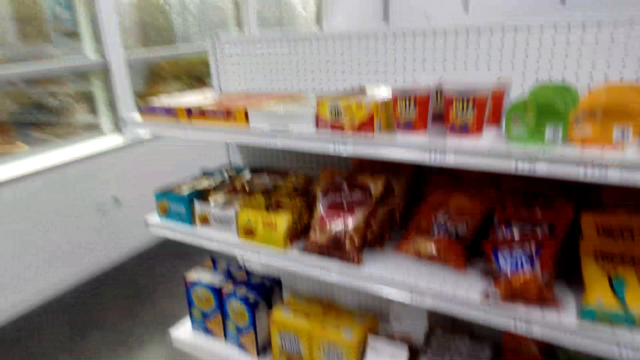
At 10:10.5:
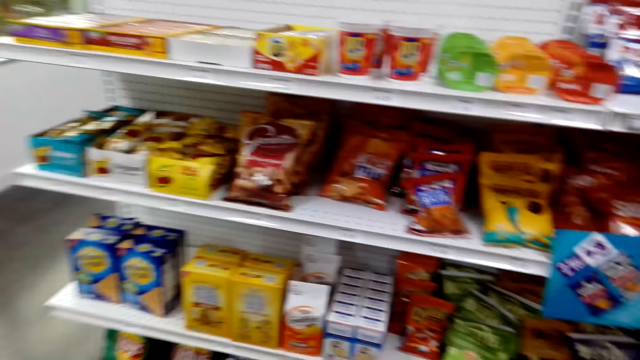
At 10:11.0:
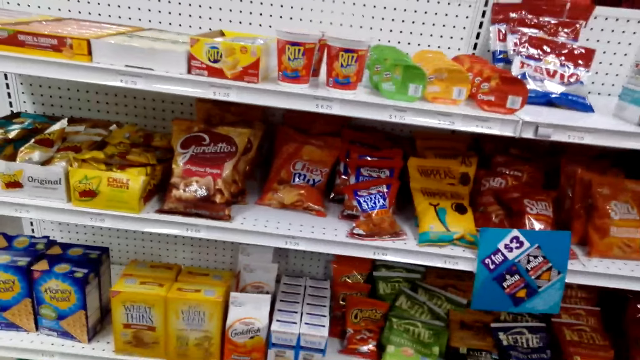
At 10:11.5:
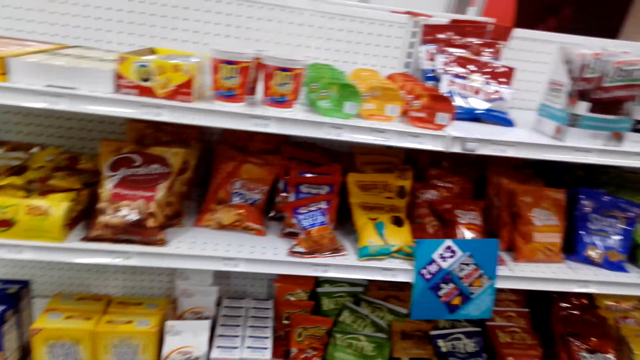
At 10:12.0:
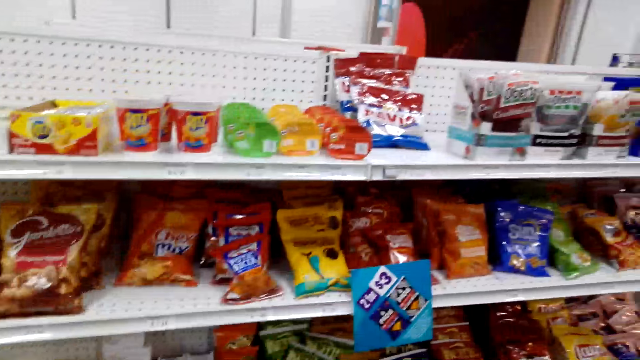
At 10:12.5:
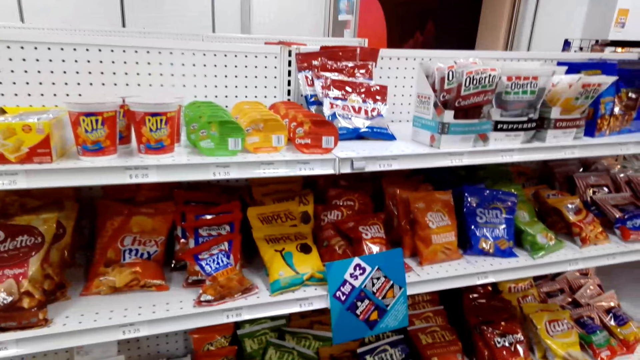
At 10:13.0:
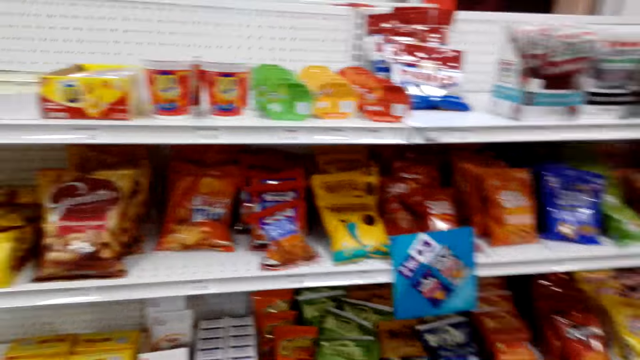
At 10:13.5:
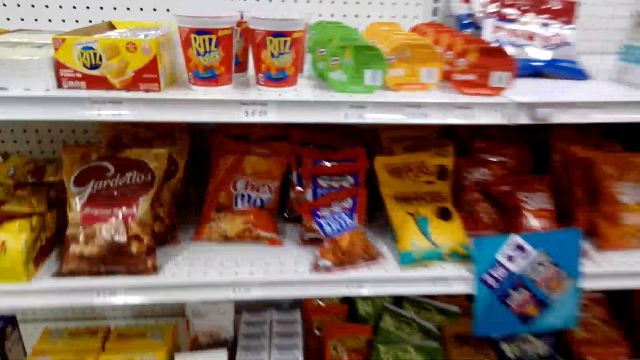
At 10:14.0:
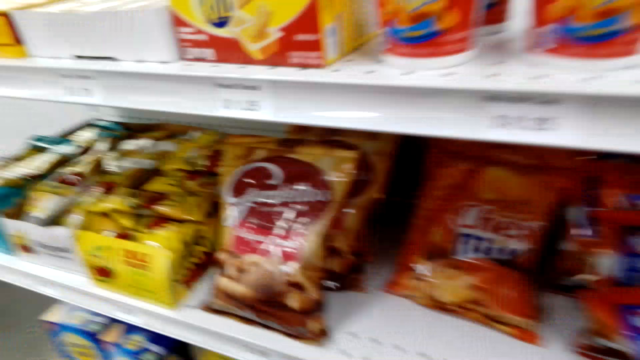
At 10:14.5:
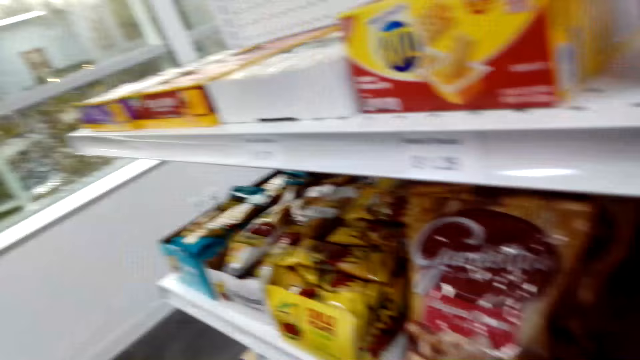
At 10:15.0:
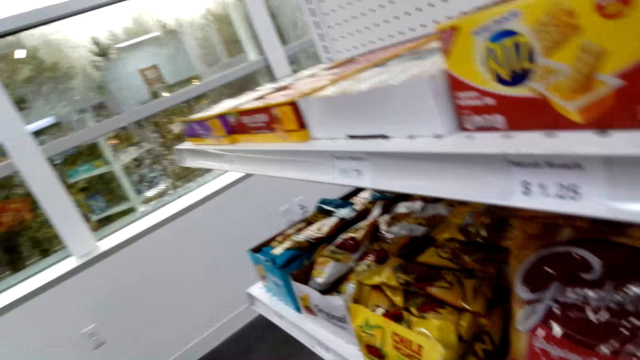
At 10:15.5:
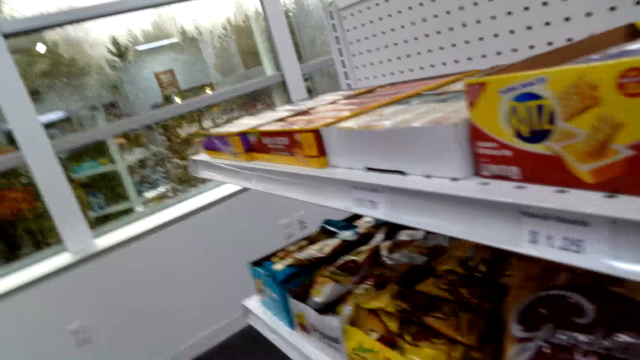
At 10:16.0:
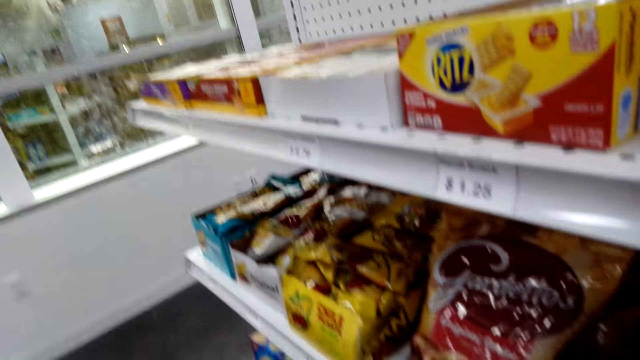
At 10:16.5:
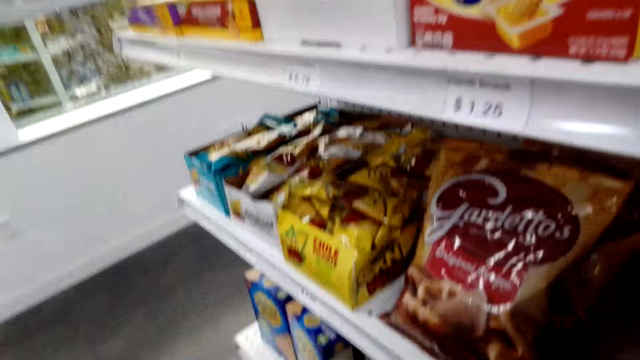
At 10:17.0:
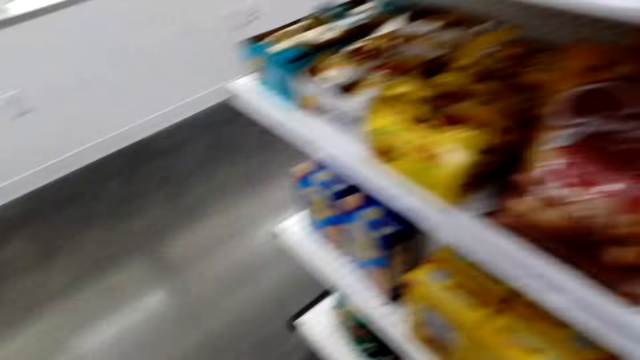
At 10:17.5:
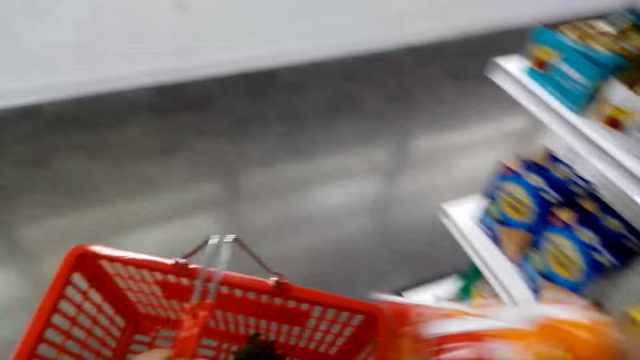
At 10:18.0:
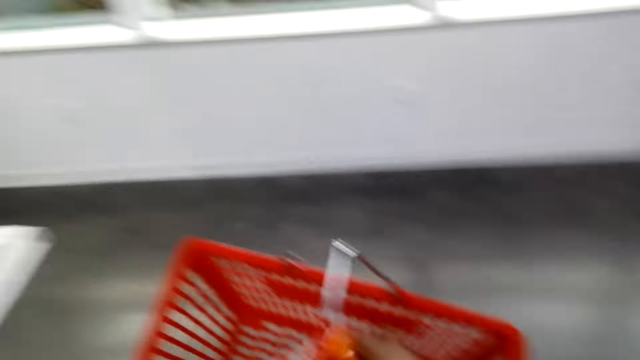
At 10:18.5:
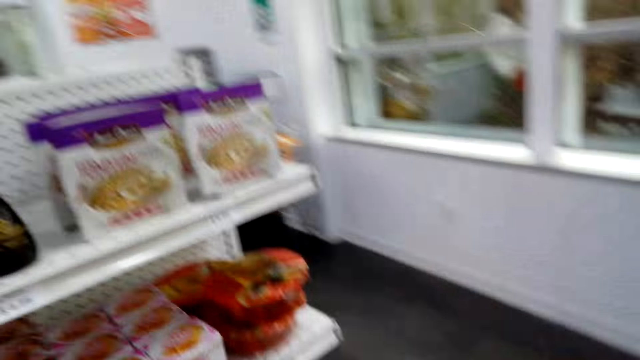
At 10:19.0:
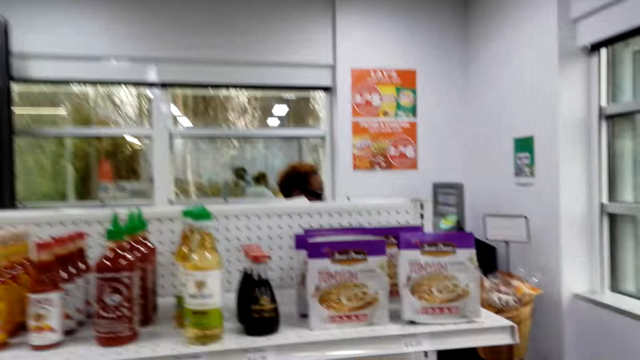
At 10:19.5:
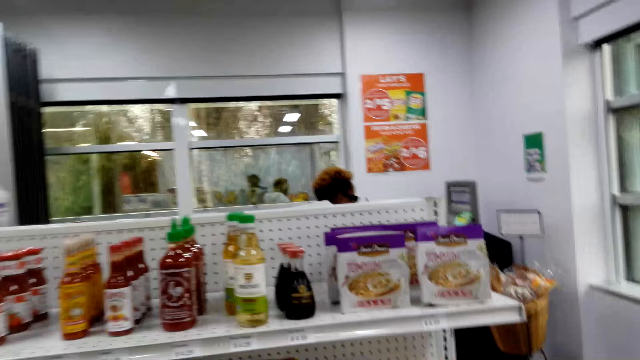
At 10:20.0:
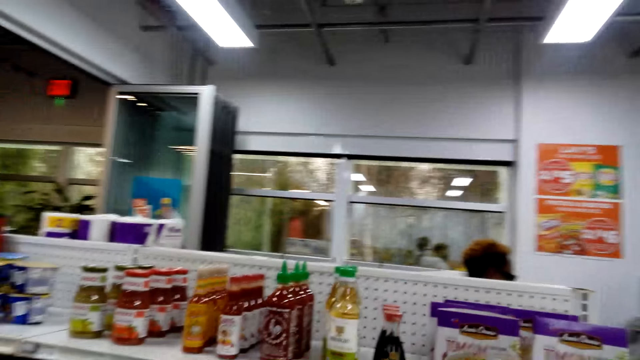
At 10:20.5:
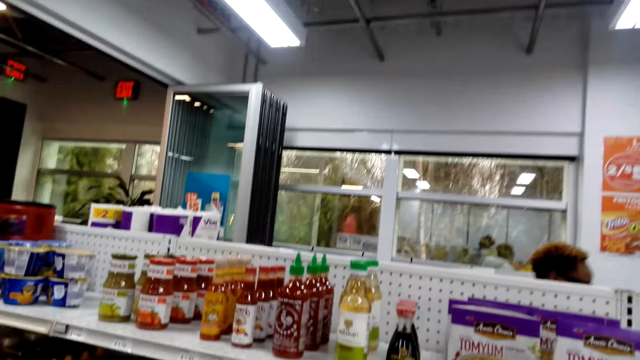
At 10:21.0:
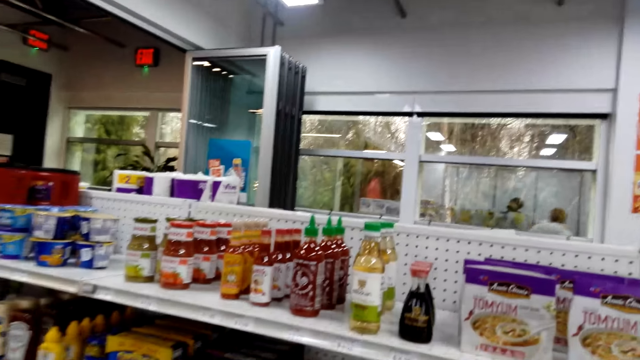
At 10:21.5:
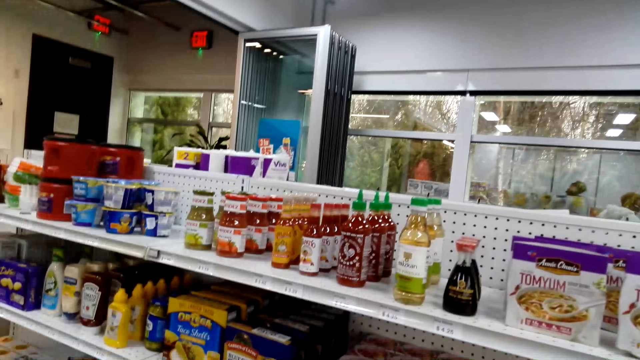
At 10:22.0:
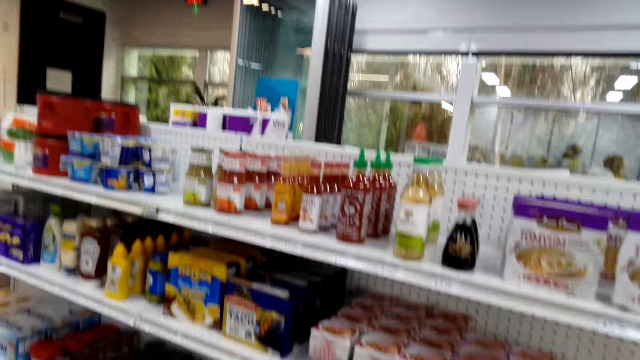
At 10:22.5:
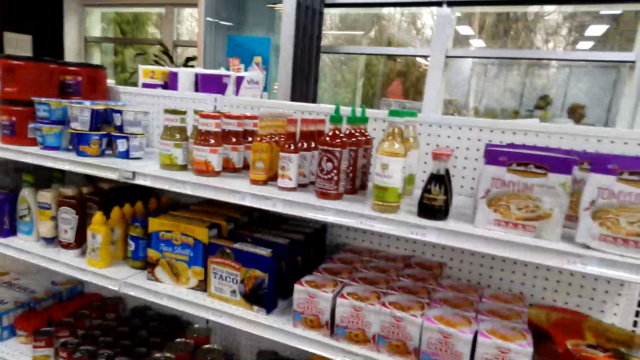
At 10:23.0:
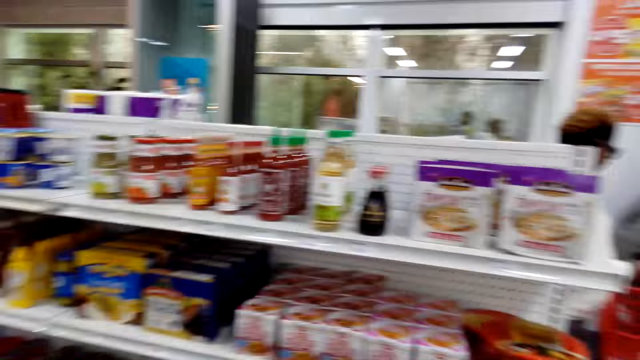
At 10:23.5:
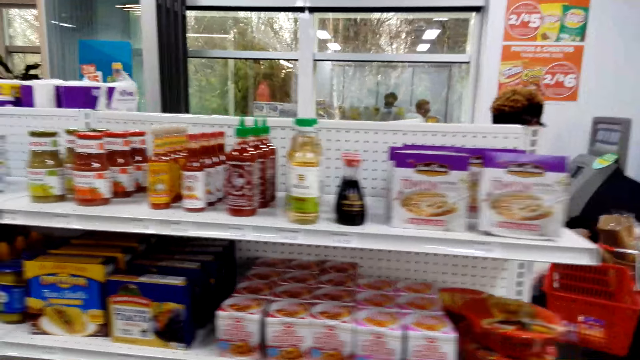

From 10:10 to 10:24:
The camera wearer looks around. They put the cheetos in the shopping basket. They look around.

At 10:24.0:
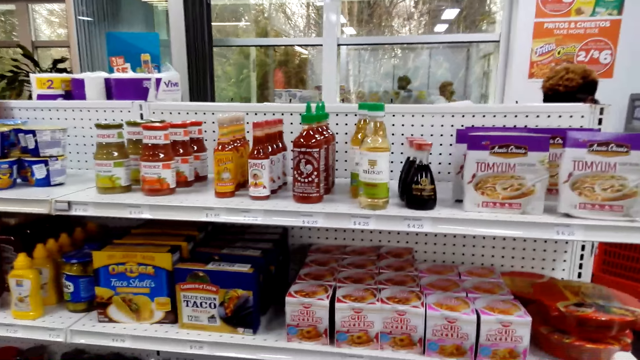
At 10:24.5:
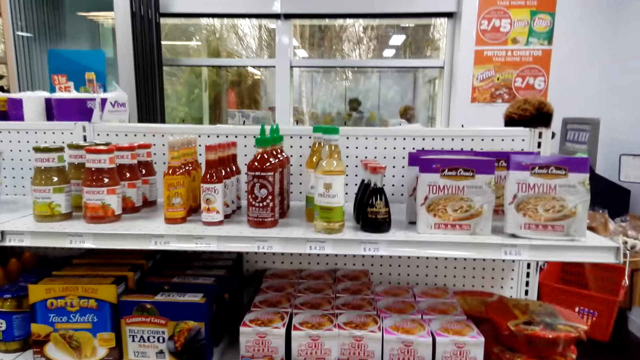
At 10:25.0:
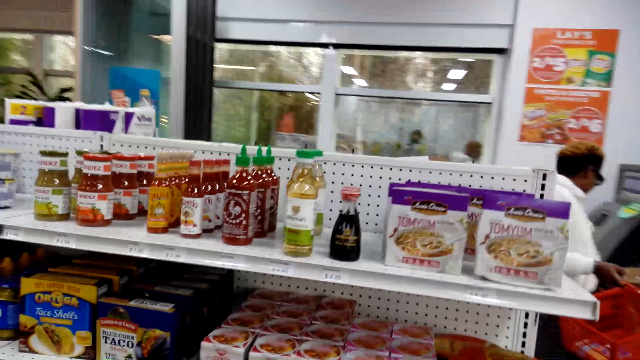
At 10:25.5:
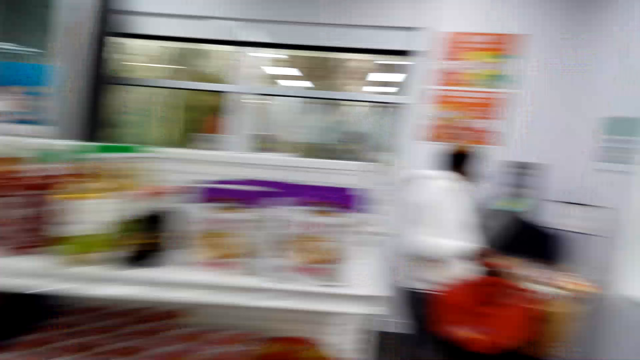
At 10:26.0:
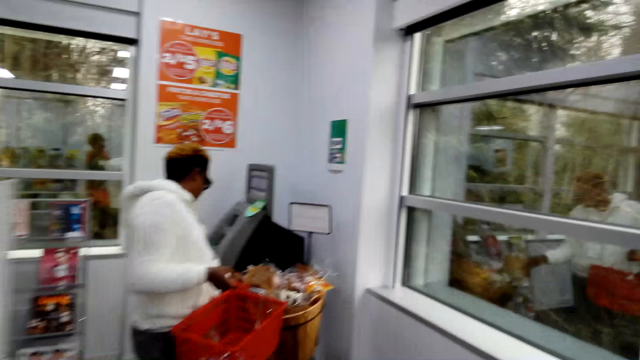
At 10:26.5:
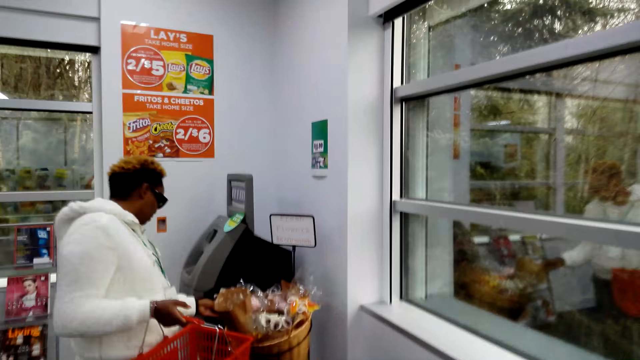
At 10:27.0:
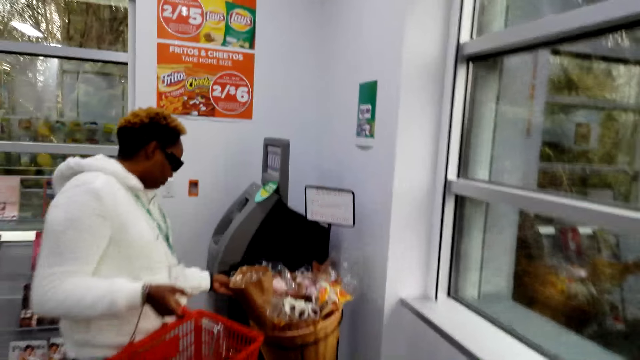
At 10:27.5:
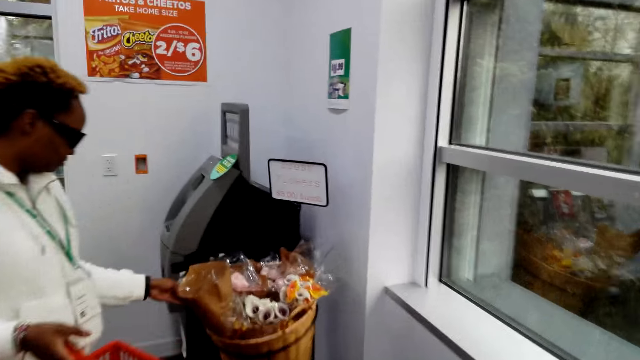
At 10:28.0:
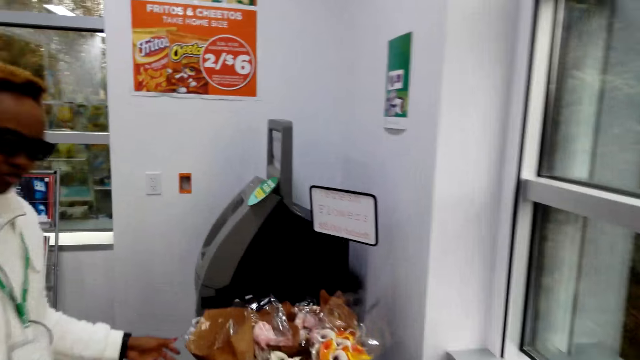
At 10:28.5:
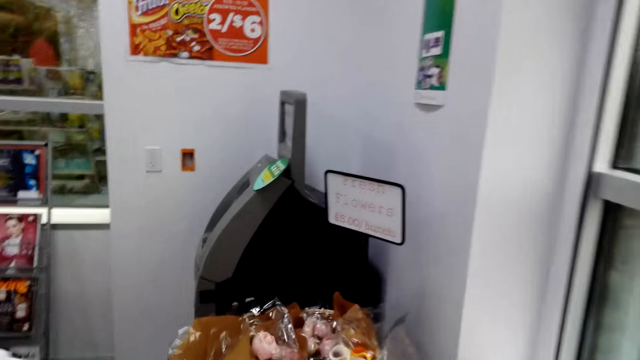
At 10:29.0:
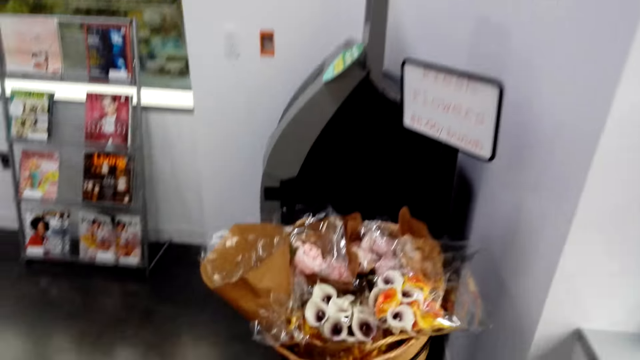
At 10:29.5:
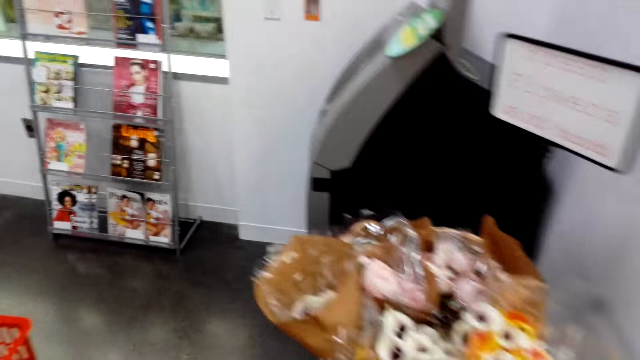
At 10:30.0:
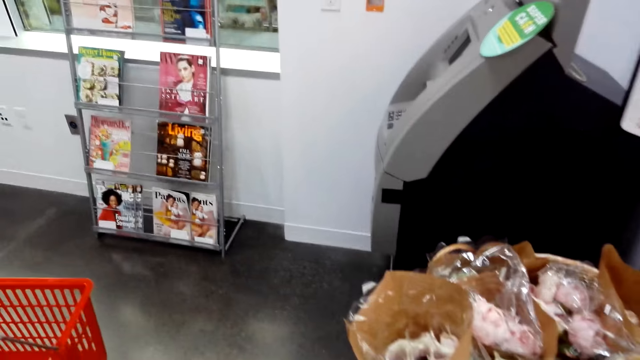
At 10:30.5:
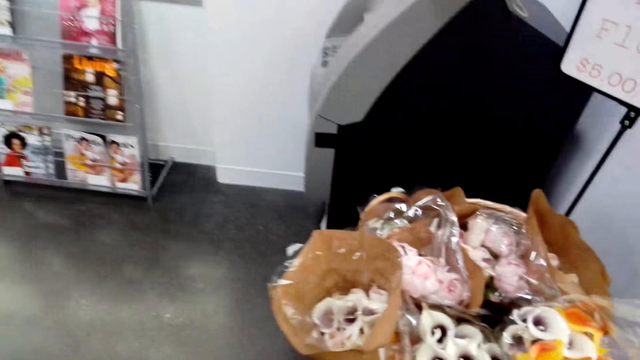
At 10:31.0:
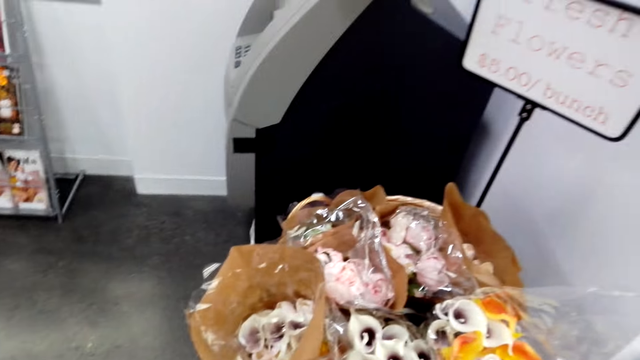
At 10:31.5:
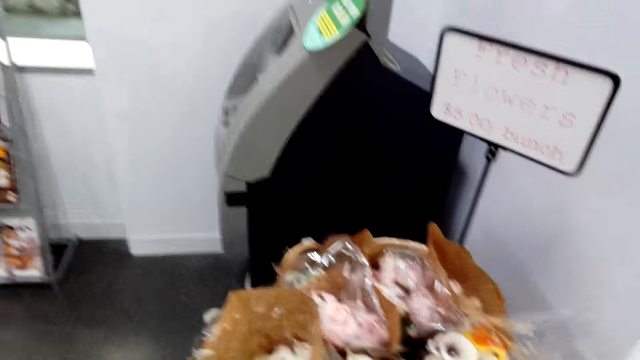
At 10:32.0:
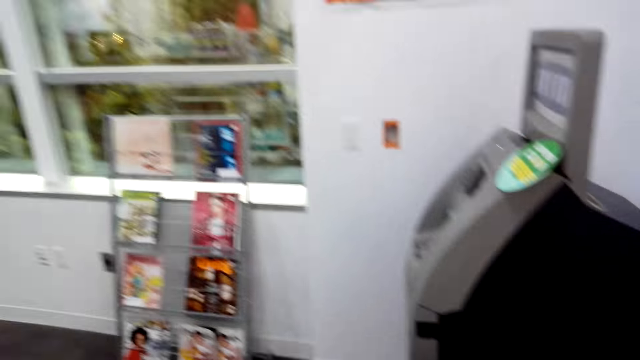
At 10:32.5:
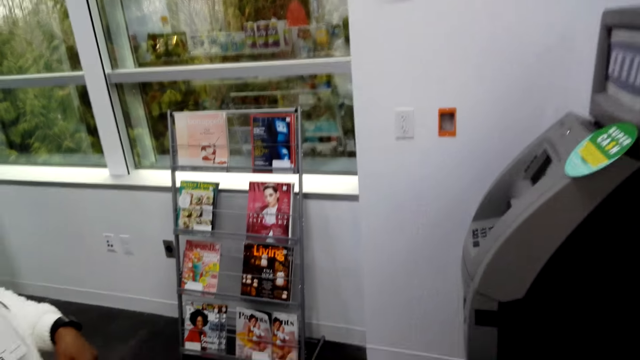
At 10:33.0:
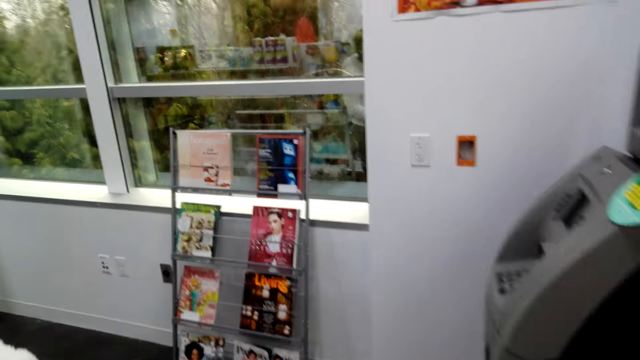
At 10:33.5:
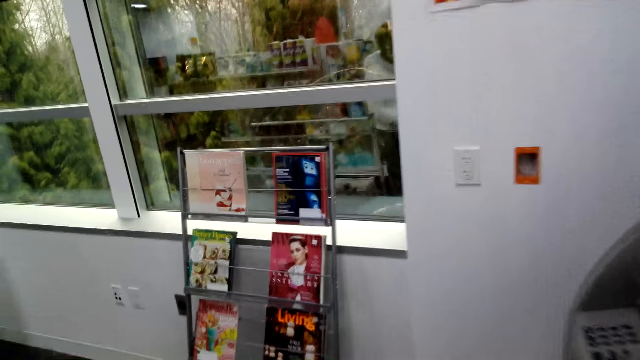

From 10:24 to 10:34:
A person walks around the store. The person holds the flower. The camera wearer walks around.
